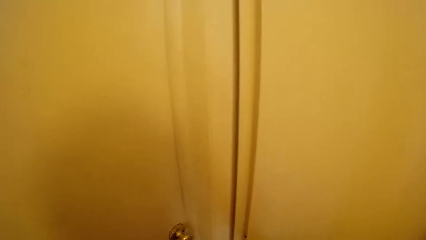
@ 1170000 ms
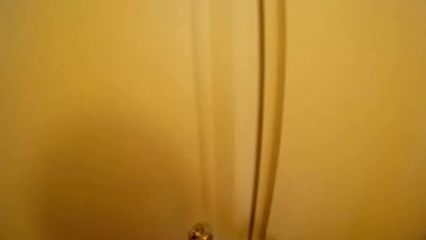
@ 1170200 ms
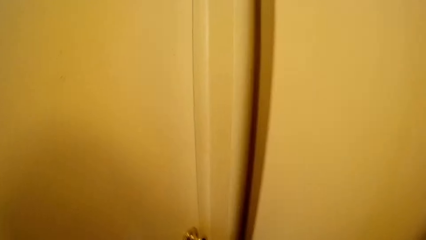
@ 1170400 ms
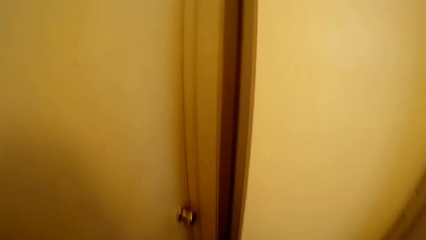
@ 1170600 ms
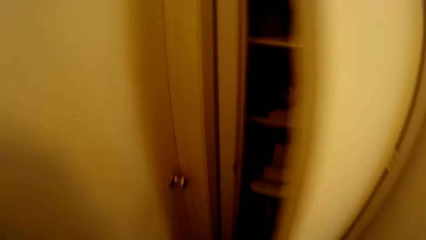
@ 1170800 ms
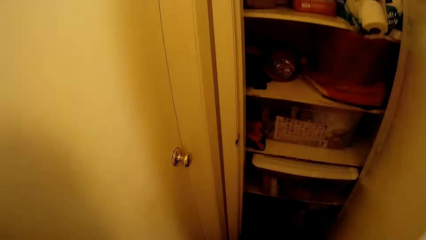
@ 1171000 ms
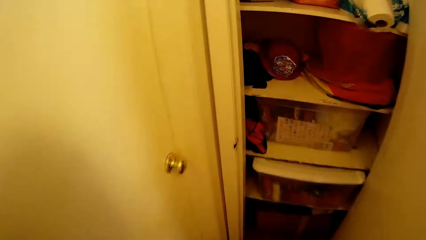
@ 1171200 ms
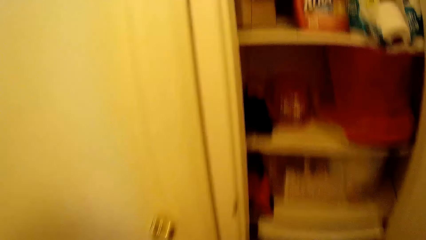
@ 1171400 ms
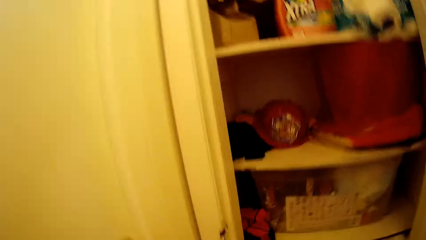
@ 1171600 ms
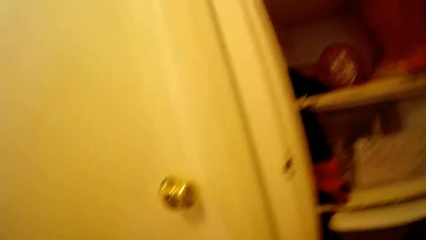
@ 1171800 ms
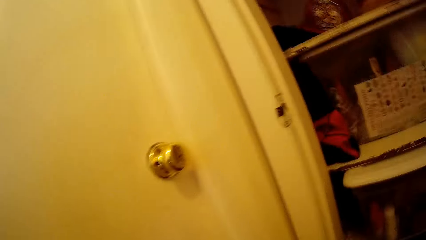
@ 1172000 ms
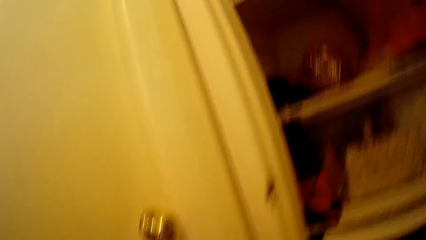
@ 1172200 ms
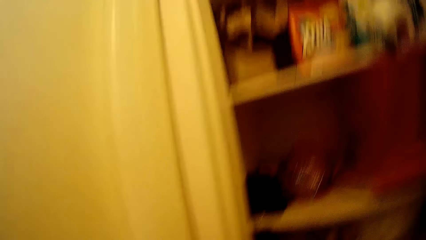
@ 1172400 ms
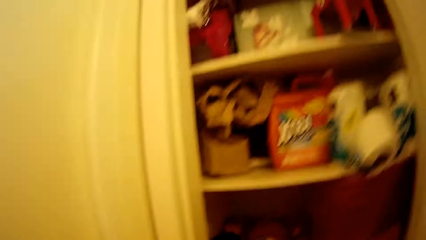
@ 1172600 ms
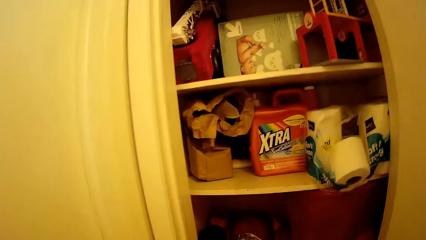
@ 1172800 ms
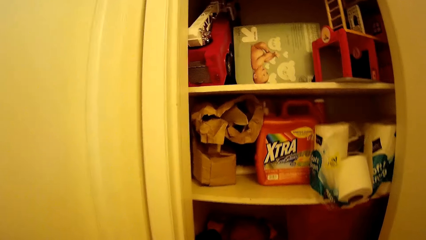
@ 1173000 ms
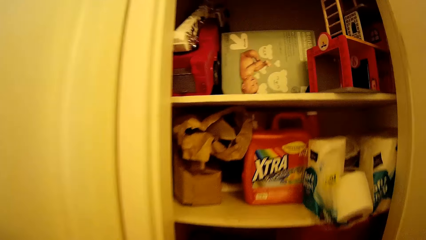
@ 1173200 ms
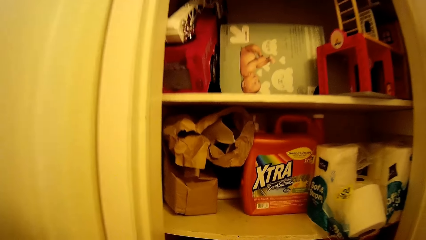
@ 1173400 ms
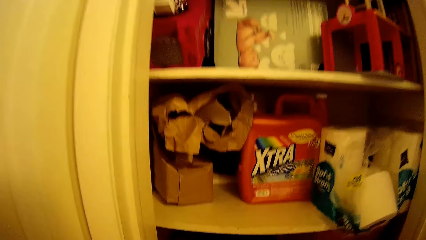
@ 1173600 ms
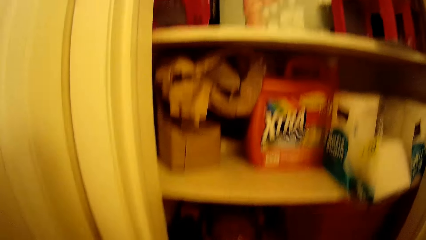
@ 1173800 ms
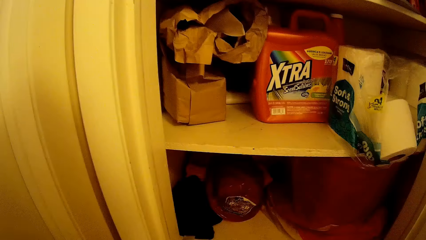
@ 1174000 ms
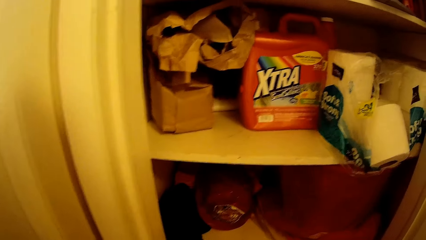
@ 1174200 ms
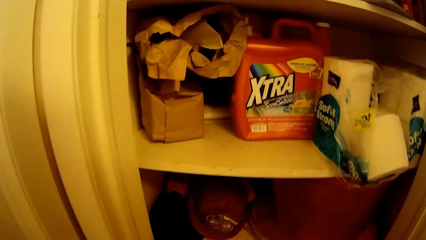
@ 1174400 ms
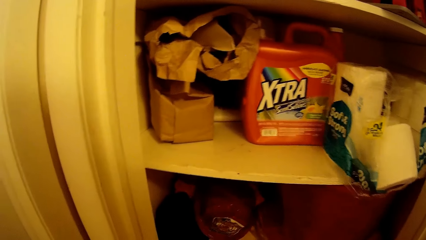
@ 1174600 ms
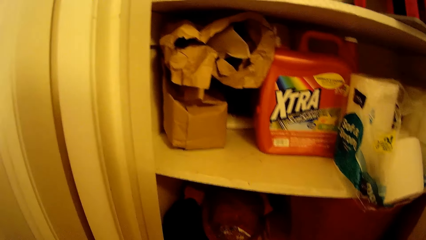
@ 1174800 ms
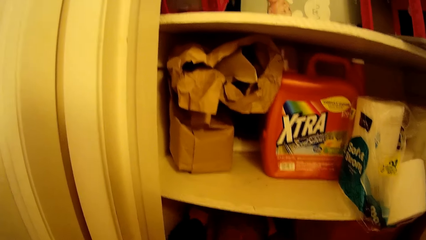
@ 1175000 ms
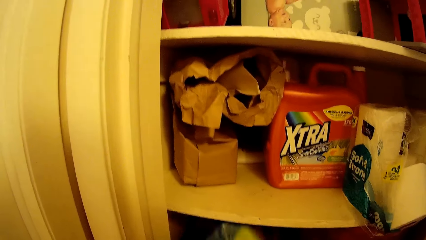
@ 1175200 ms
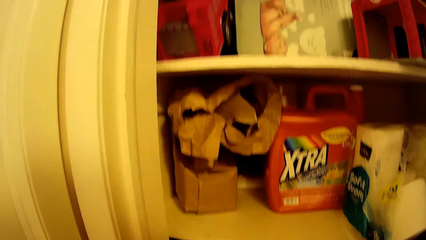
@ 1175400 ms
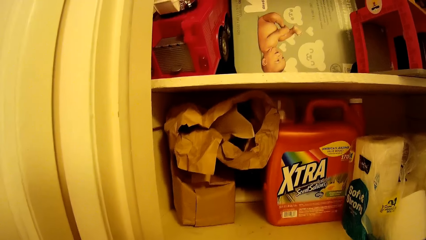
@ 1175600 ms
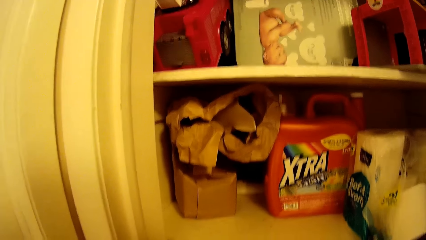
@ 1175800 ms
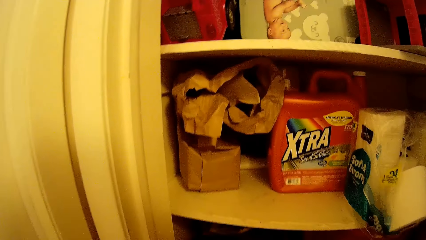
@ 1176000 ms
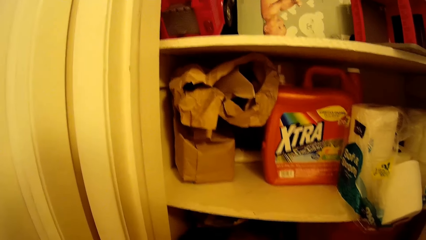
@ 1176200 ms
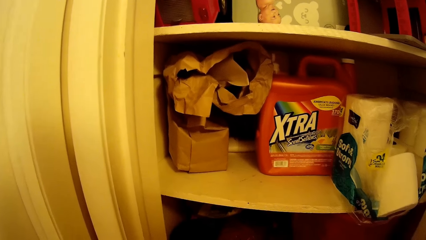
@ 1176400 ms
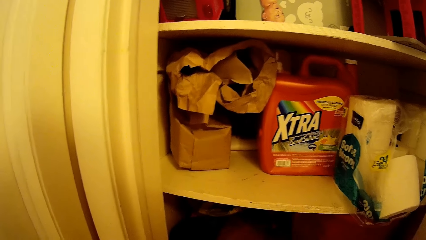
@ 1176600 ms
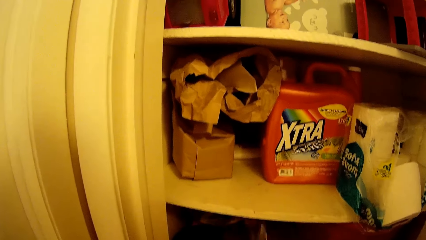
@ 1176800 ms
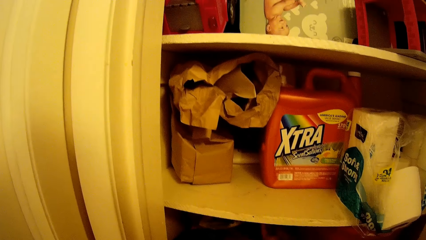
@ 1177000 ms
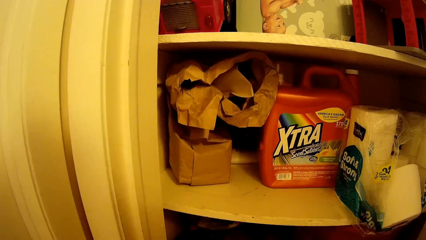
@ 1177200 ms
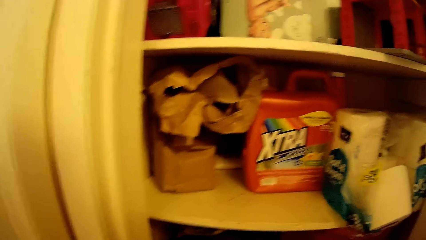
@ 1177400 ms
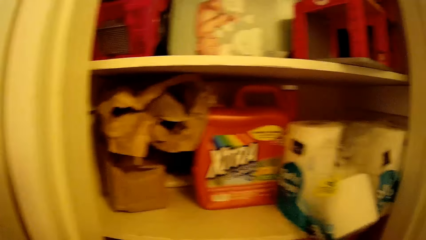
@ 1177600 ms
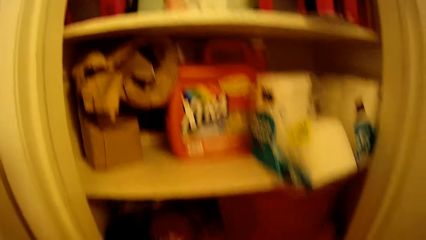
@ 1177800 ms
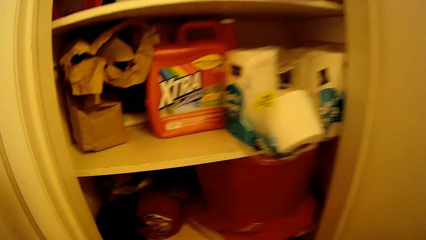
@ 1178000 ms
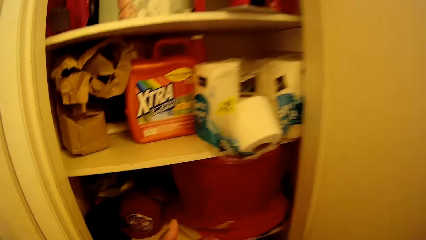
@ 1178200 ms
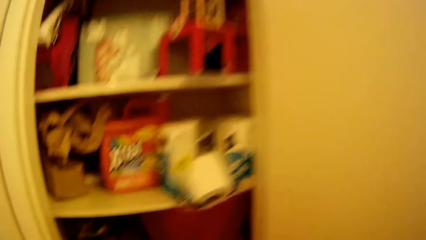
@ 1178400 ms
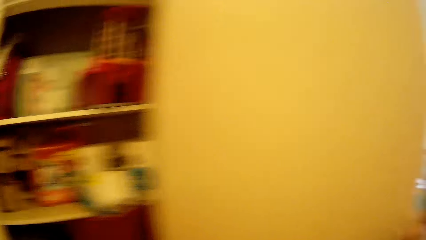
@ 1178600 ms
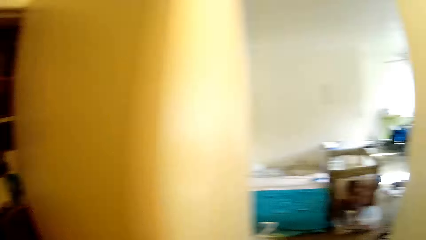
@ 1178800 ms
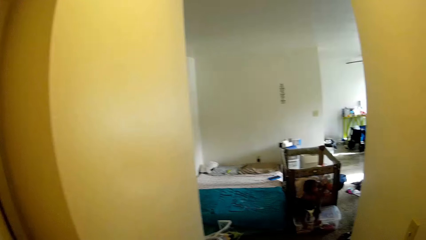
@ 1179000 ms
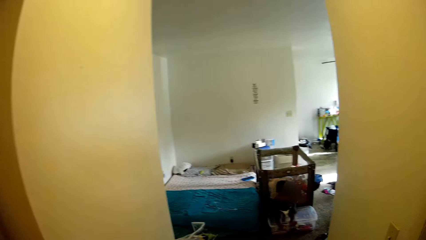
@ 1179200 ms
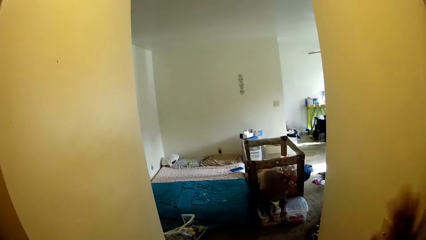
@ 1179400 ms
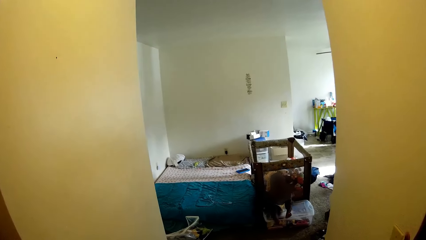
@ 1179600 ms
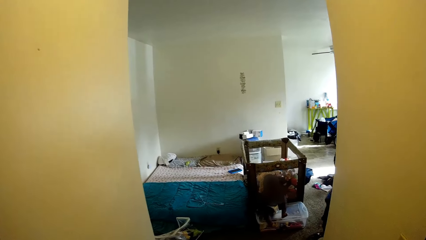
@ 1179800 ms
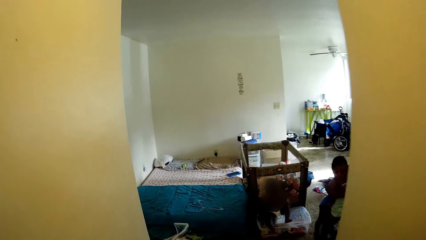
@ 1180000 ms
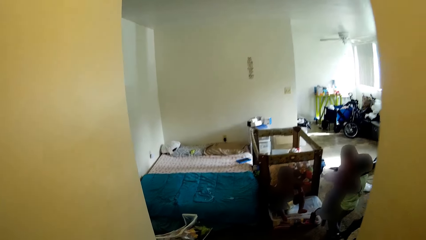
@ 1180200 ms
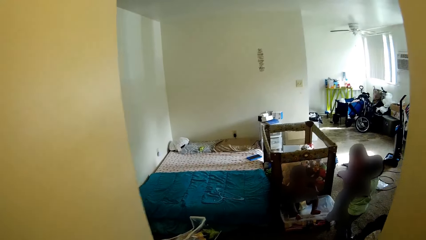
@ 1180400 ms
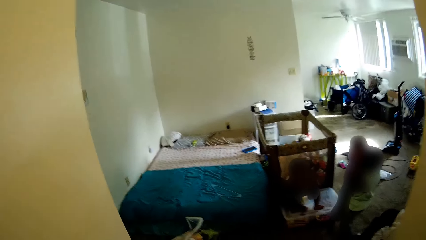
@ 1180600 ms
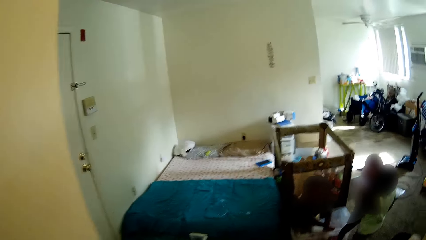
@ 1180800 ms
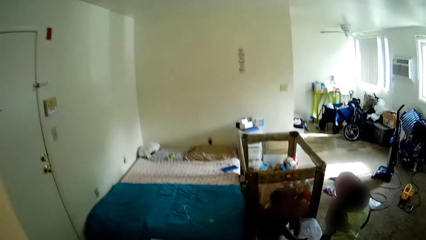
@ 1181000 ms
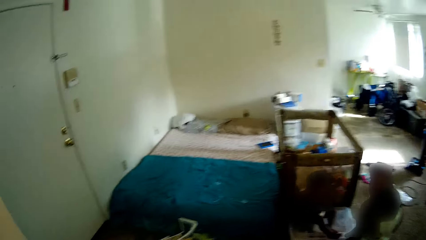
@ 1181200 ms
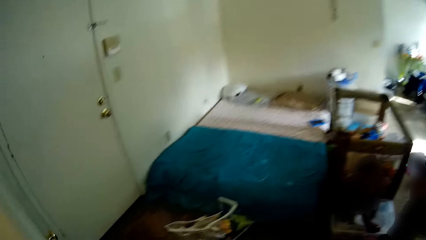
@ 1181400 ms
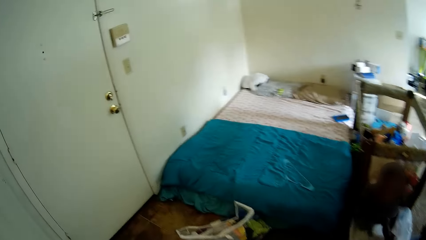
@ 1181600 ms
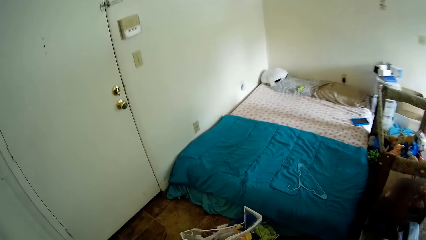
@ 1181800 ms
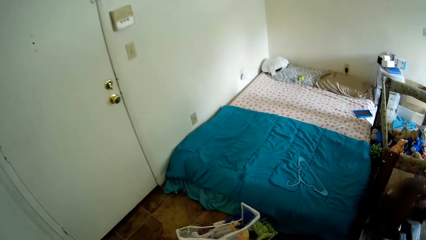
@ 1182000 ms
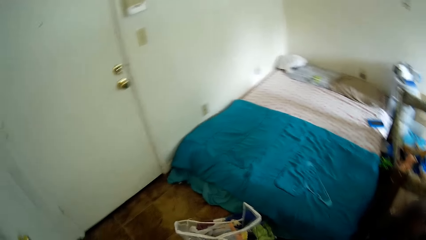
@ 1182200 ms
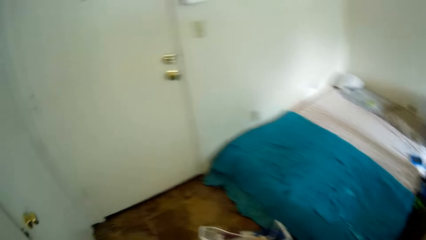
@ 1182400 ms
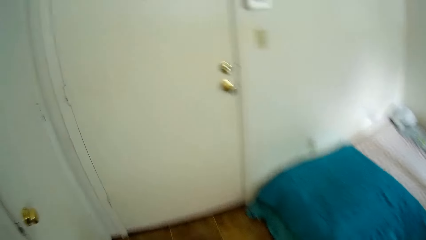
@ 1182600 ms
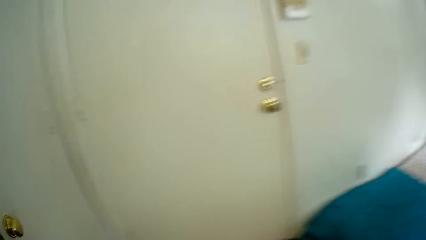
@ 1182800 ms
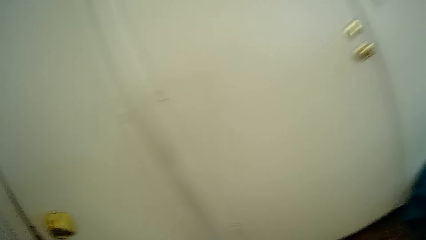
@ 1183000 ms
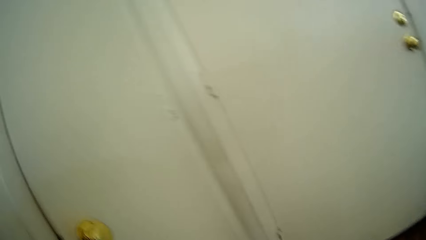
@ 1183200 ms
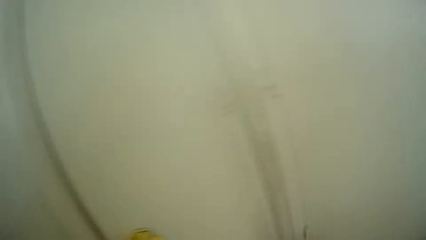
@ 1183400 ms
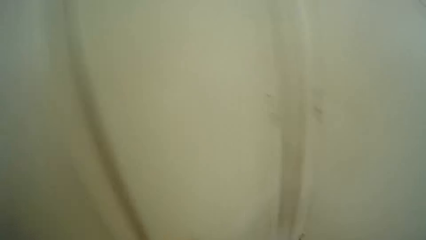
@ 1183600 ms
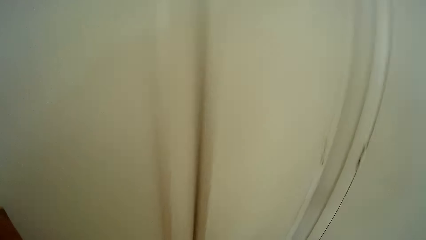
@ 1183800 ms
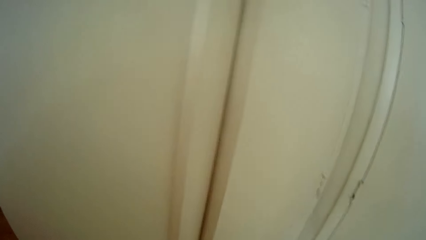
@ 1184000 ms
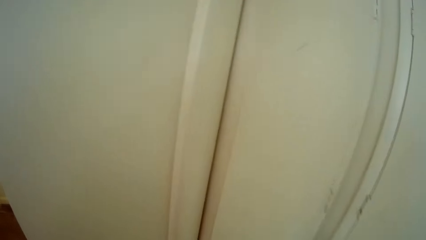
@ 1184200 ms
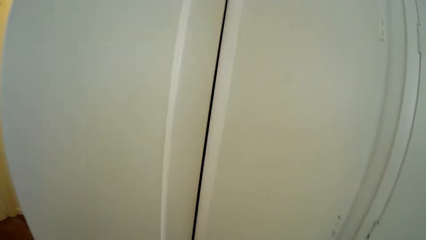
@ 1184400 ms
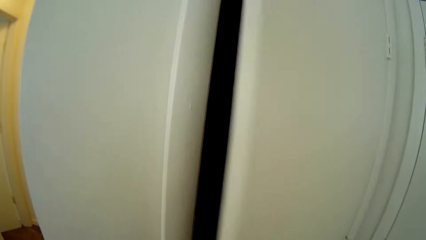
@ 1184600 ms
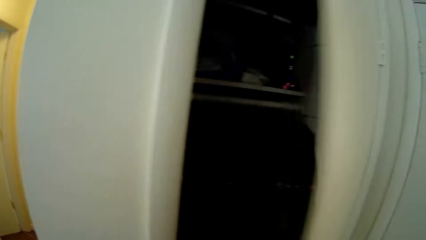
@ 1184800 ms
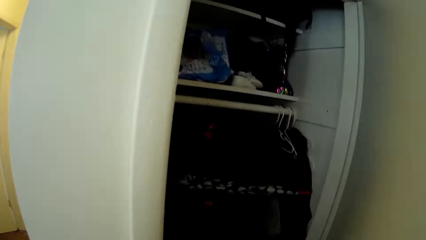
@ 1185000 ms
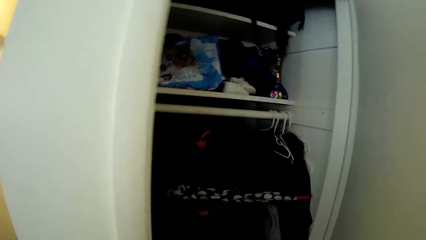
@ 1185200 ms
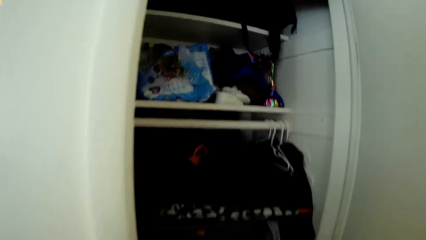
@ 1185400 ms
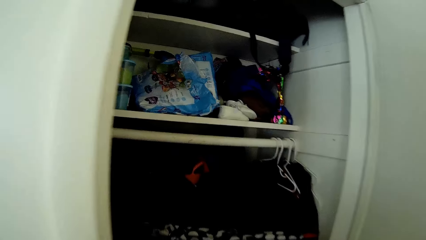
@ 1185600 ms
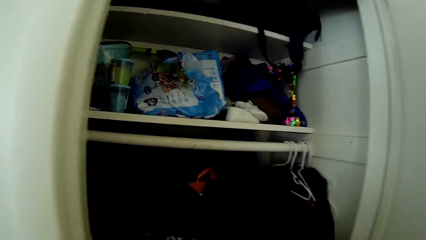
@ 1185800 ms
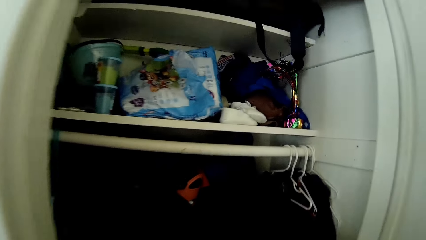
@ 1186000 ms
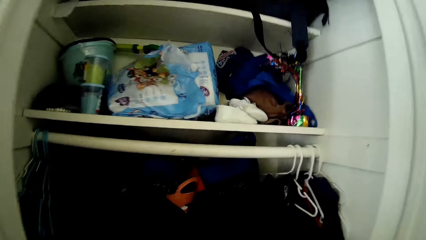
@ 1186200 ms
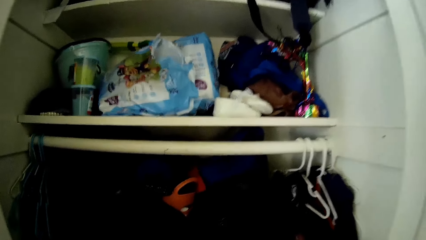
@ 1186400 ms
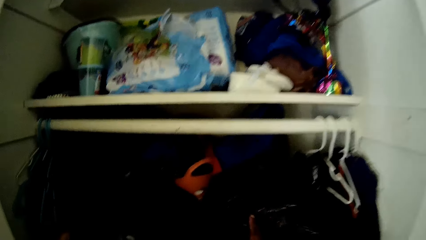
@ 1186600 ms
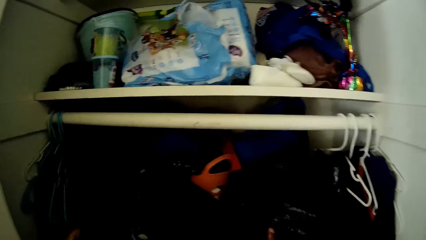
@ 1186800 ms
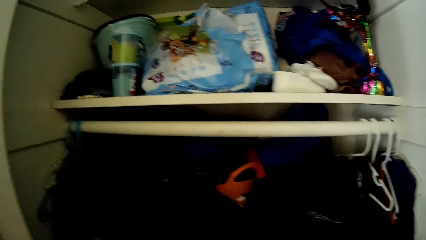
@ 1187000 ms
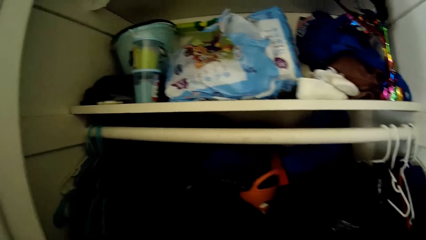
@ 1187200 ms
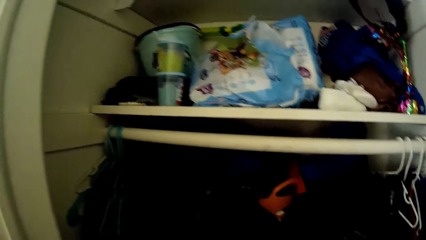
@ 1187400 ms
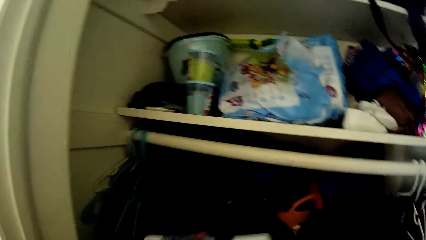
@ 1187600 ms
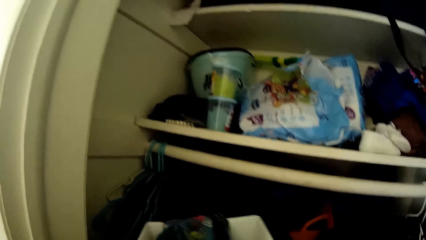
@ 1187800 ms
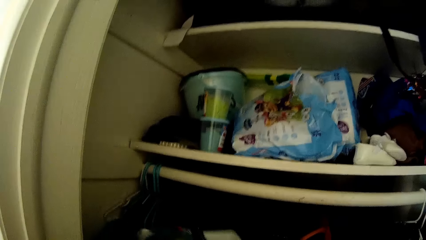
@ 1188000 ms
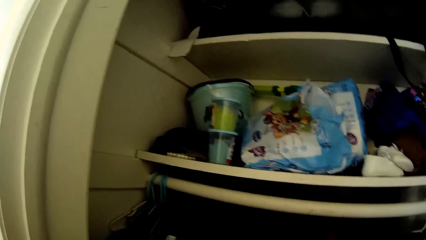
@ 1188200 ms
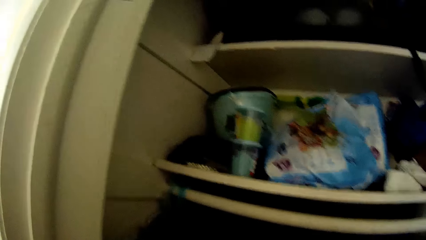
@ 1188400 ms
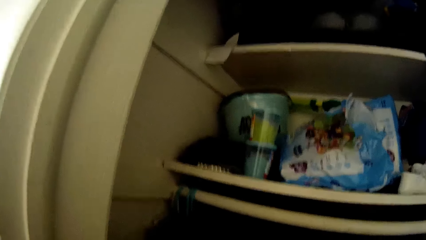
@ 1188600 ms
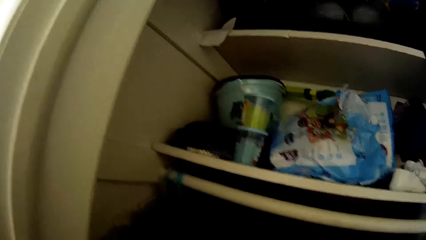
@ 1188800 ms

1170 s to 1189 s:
The camera wearer opens a cupboard or wardrobe with her right hand. She does something in the wardrobe. She drops a detergent in the cupboard with her left hand. She closes the cupboard with her right hand. She walks to another wardrobe in the room. She touches the wall with her right hand. The kids play in the room. The camera wearer opens the other wardrobe with her right hand. She touches a cloth in the wardrobe with her right hand. She drops something in the wardrobe.
